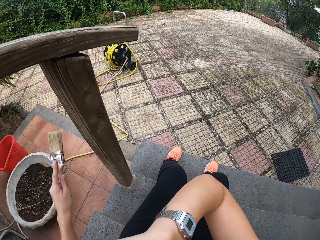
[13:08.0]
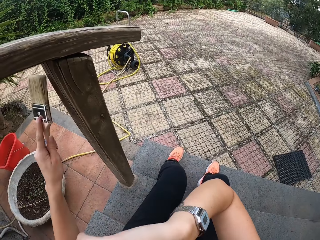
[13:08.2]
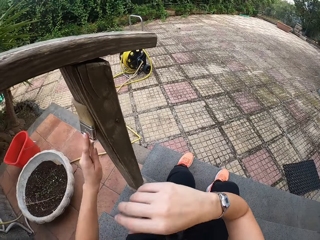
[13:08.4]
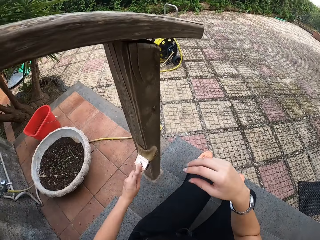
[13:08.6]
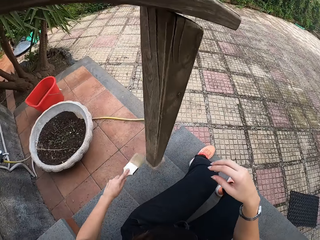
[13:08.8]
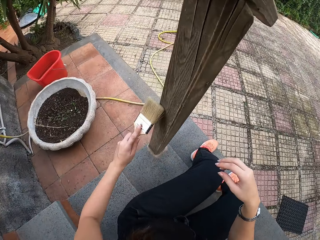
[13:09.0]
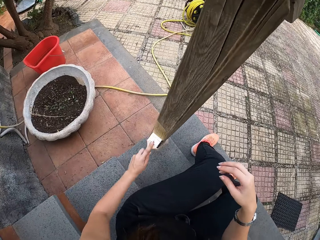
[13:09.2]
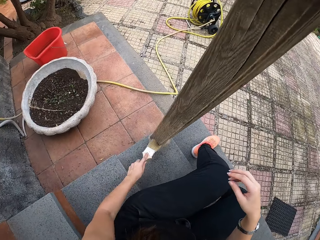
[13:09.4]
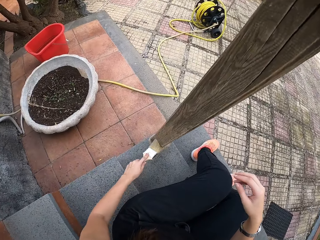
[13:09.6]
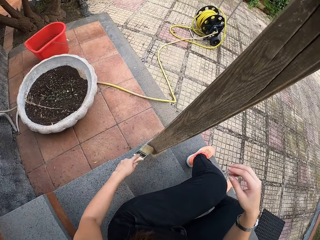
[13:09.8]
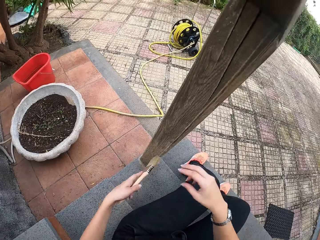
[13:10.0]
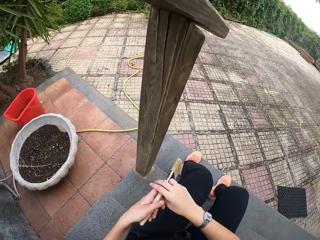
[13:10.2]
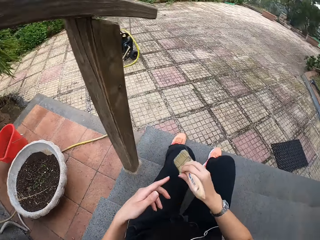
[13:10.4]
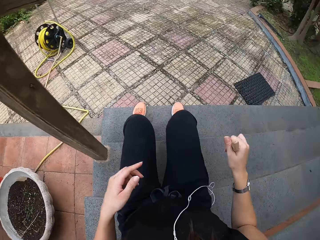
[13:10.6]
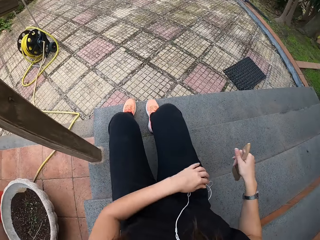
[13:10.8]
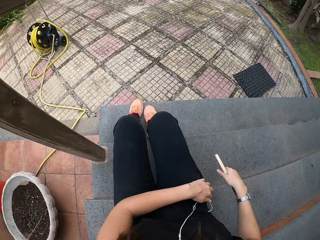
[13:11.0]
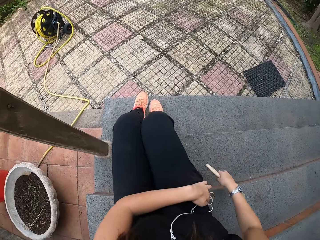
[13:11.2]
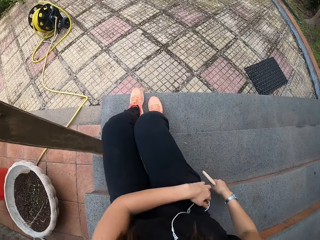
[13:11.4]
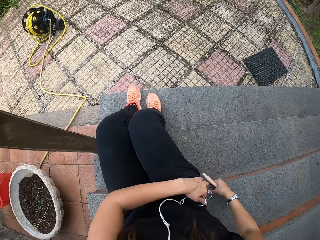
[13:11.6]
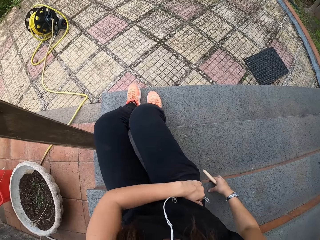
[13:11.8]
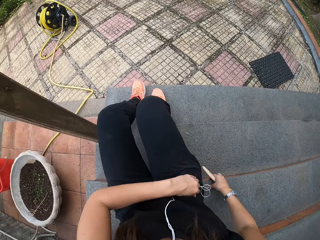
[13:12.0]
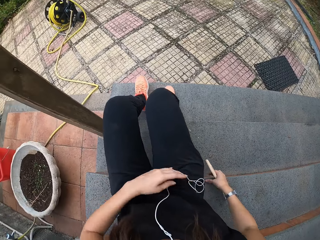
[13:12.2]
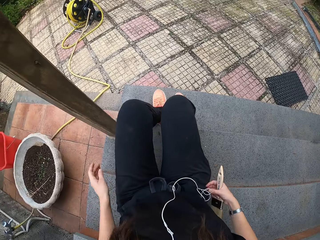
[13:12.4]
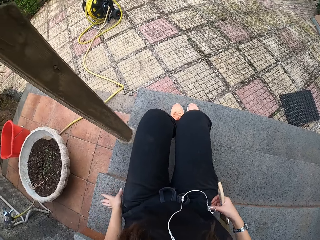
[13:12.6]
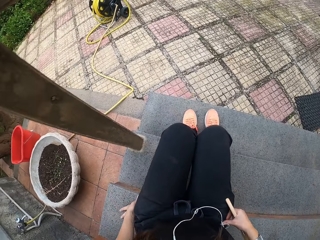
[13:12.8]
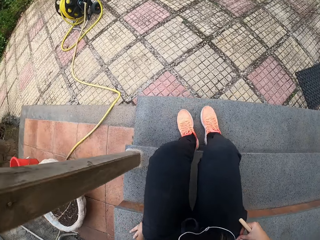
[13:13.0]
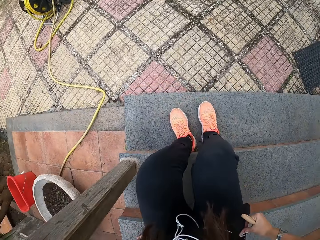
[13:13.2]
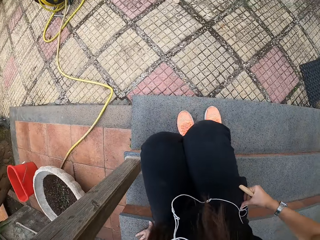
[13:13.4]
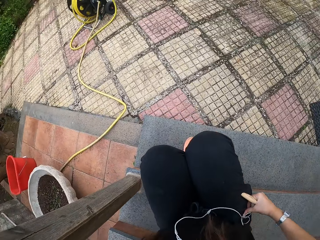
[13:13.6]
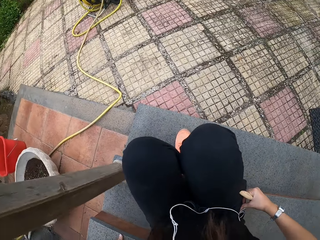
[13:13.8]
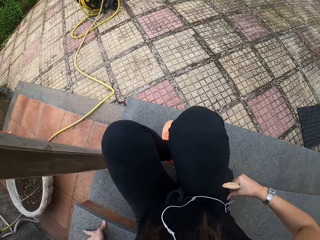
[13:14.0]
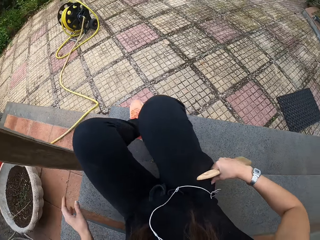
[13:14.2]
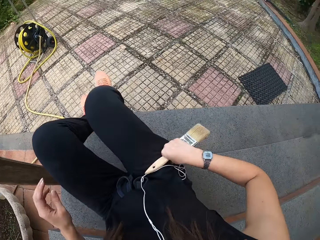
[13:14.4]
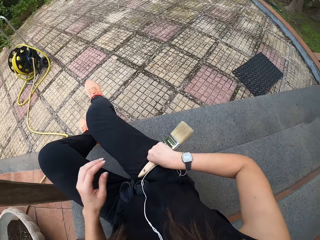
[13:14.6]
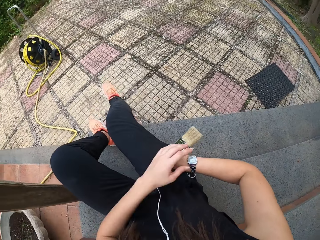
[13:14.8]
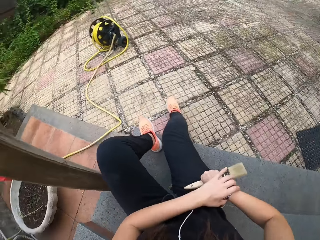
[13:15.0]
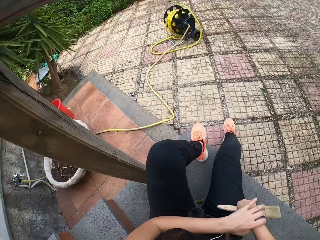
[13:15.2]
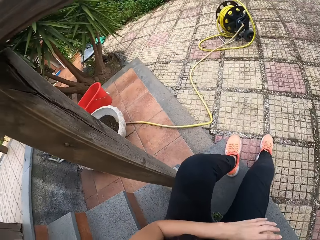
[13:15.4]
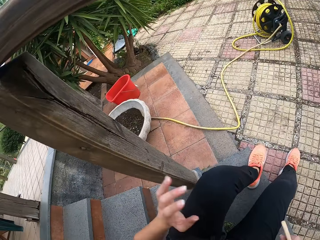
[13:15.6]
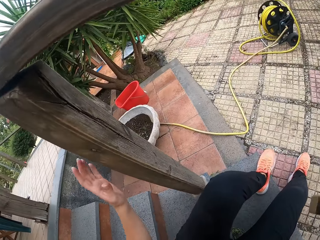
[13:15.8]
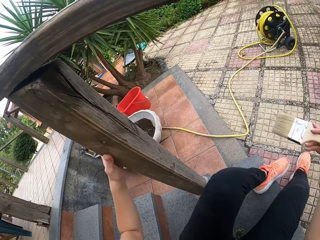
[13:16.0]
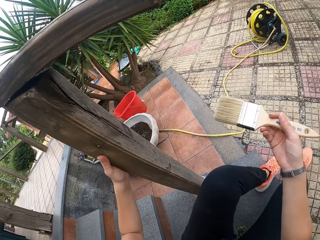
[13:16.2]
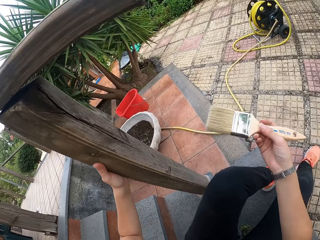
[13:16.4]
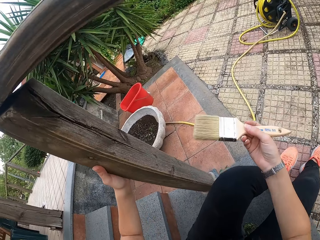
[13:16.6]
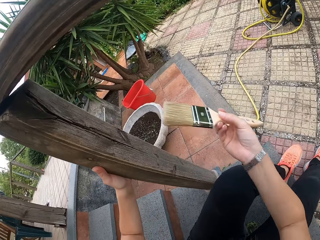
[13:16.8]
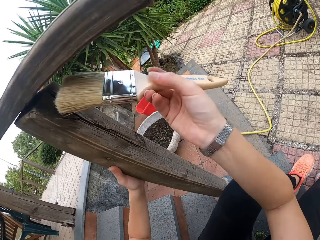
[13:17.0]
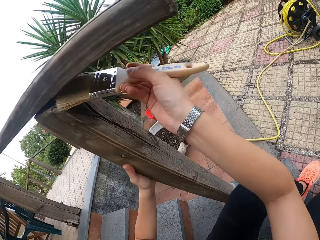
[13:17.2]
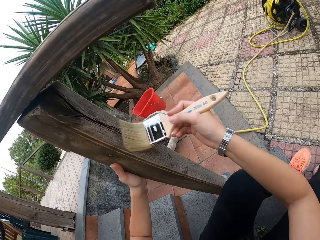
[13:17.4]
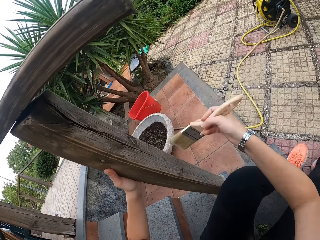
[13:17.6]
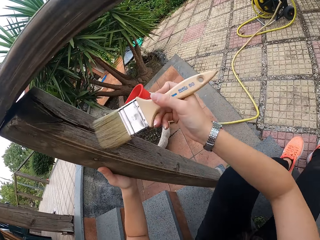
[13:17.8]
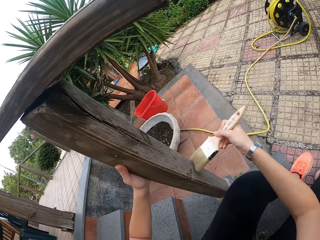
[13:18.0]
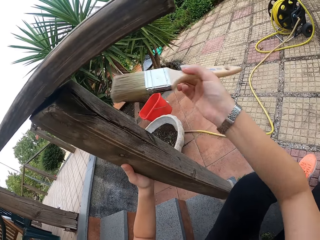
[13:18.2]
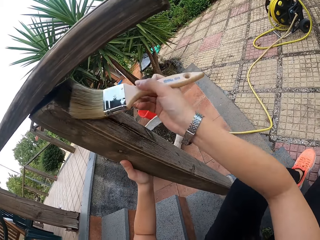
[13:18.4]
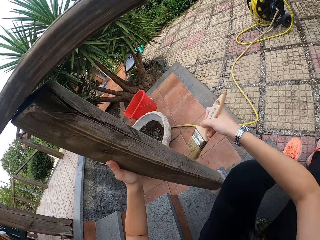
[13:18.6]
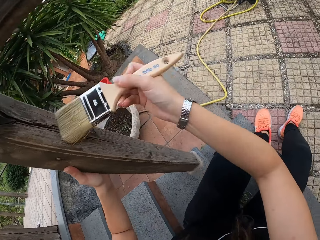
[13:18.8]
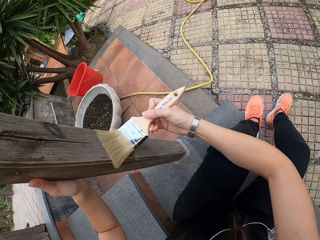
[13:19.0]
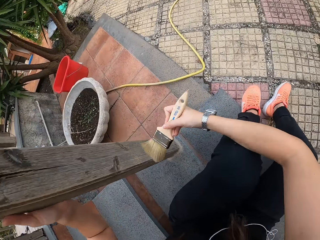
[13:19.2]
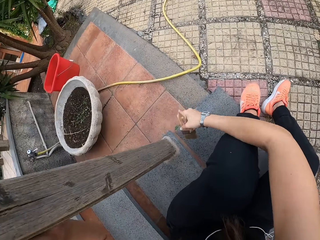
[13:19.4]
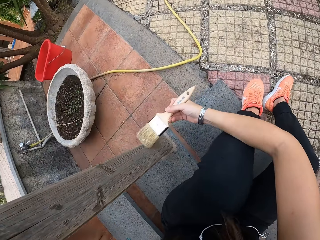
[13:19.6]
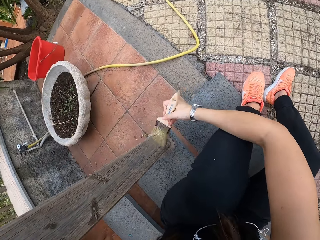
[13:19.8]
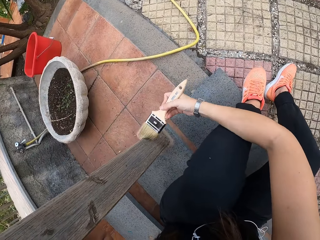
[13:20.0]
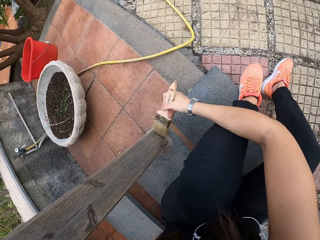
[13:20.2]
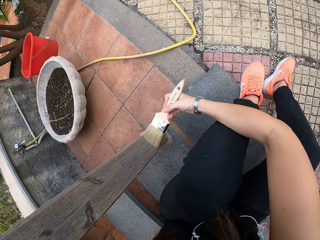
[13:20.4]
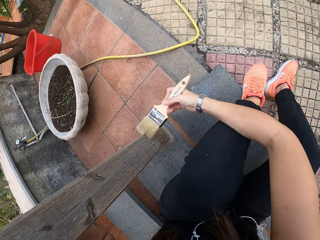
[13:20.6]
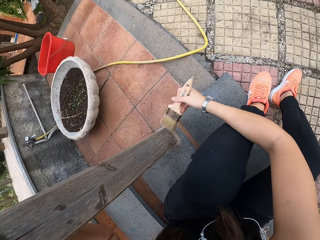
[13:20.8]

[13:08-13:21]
The camera wearer rubs her face with the right hand. She brushes the wood with the paint brush. She lowers the hand. She transfers the paint brush to the right hand. She checks her pocket. She extends down the stairs. She holds the pocket. She touches the watch. She brushes the wood with the paint brush. She holds the post.

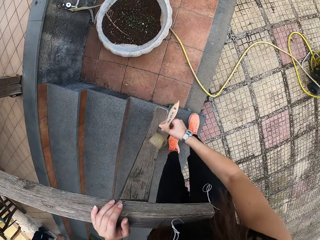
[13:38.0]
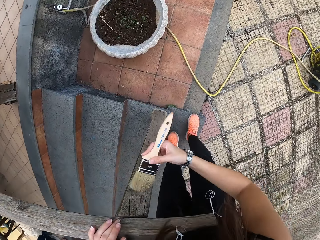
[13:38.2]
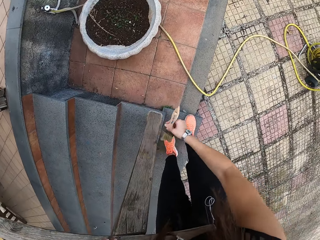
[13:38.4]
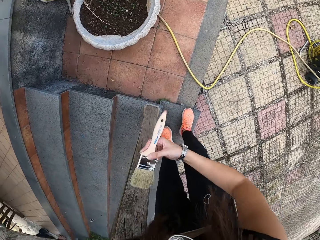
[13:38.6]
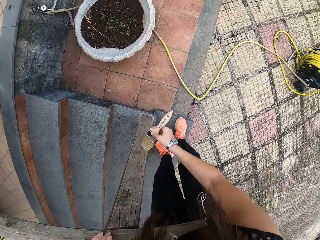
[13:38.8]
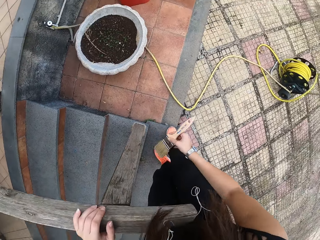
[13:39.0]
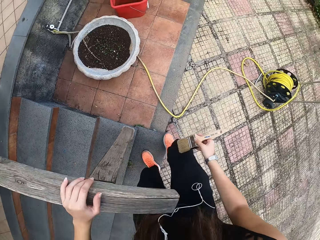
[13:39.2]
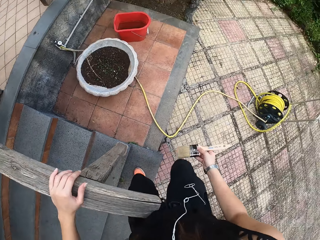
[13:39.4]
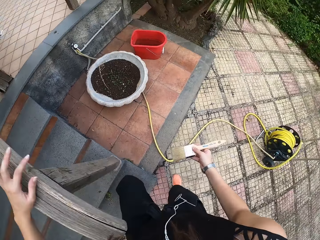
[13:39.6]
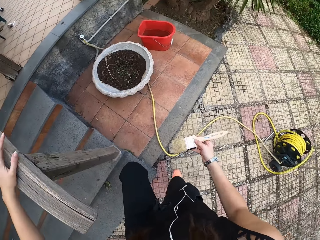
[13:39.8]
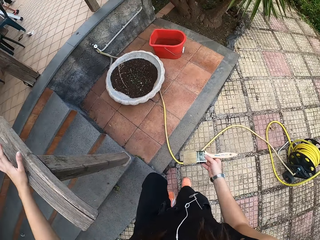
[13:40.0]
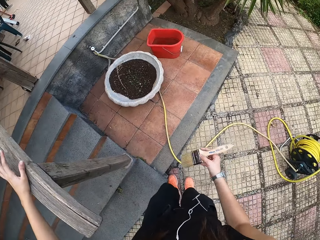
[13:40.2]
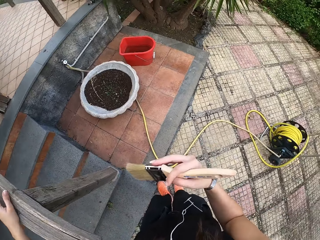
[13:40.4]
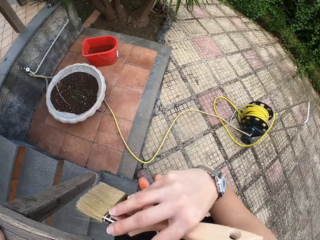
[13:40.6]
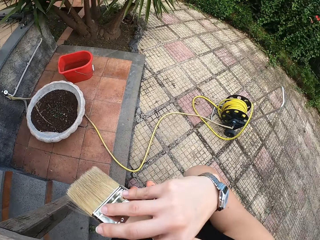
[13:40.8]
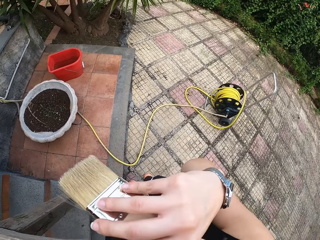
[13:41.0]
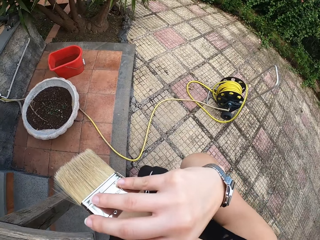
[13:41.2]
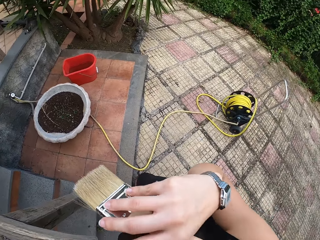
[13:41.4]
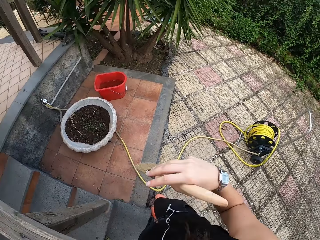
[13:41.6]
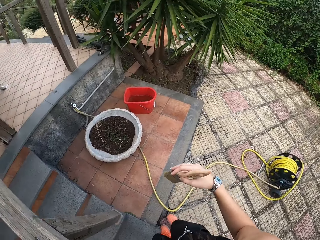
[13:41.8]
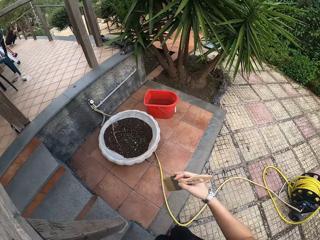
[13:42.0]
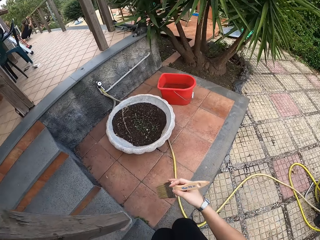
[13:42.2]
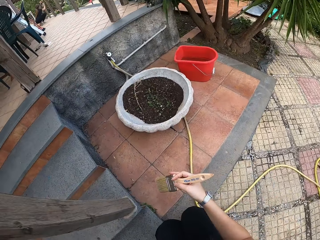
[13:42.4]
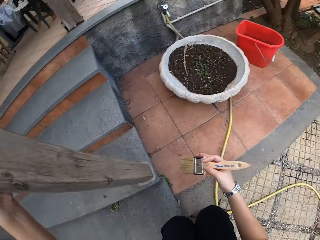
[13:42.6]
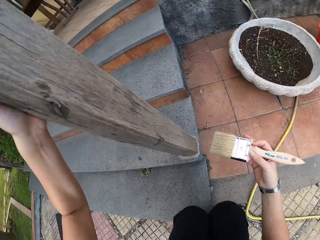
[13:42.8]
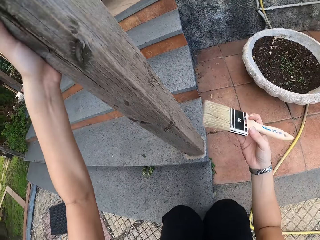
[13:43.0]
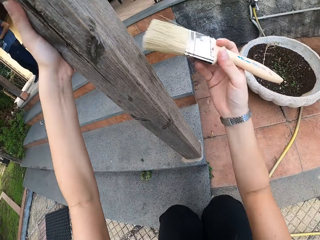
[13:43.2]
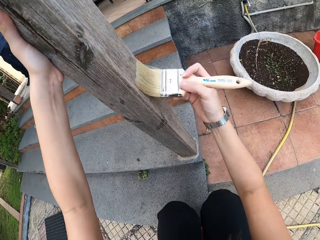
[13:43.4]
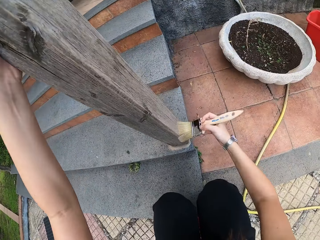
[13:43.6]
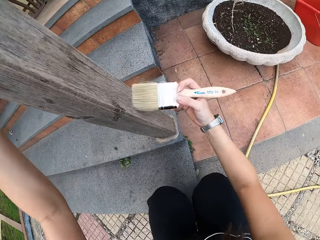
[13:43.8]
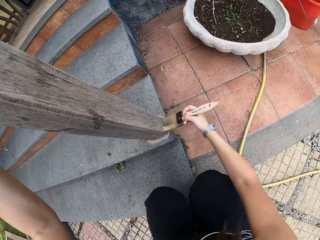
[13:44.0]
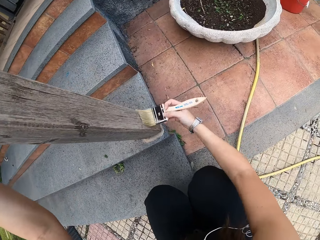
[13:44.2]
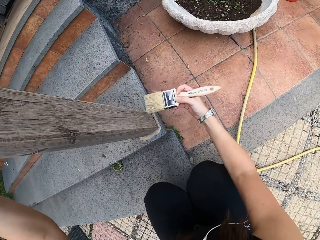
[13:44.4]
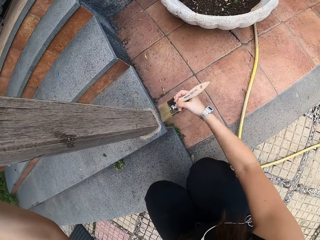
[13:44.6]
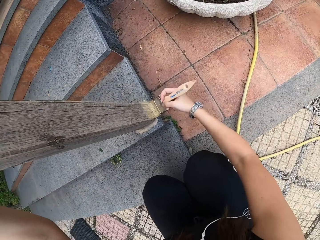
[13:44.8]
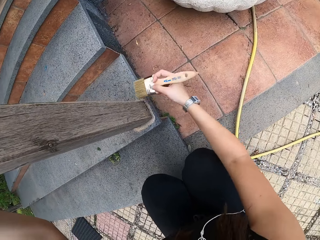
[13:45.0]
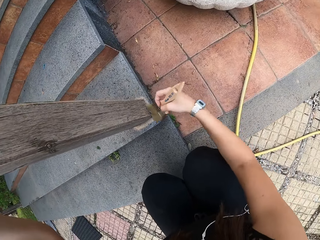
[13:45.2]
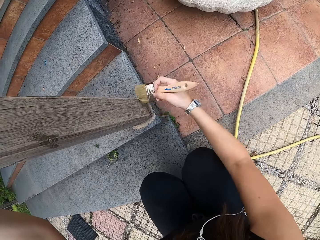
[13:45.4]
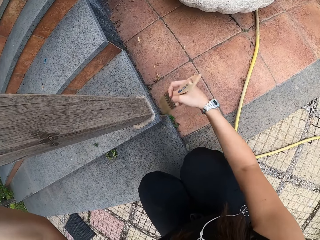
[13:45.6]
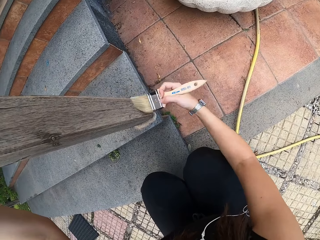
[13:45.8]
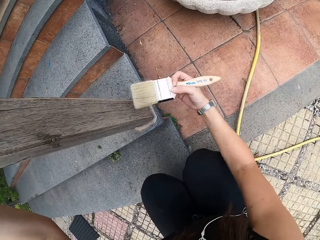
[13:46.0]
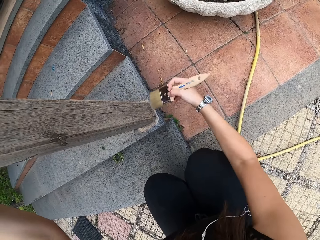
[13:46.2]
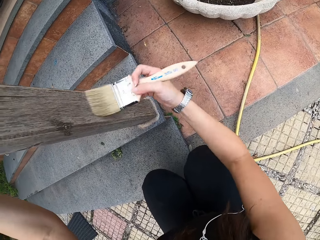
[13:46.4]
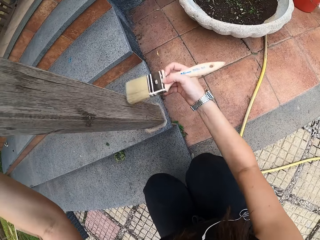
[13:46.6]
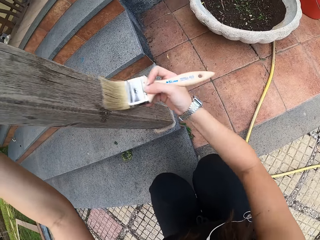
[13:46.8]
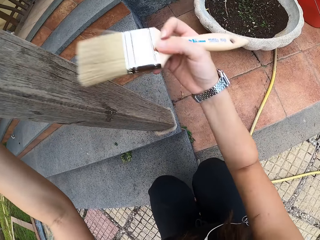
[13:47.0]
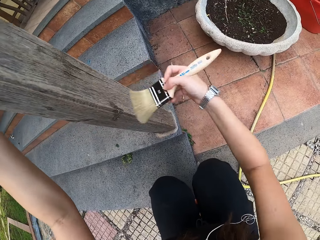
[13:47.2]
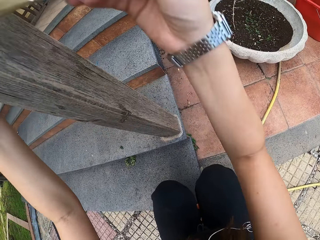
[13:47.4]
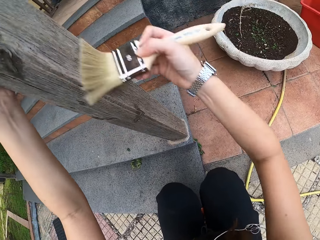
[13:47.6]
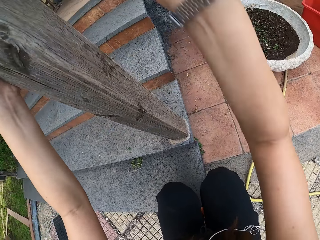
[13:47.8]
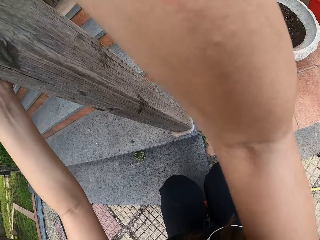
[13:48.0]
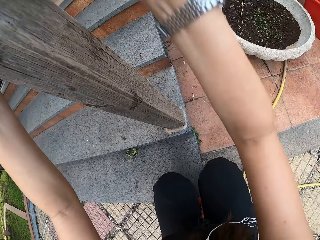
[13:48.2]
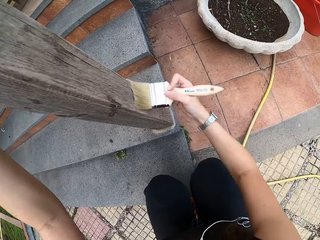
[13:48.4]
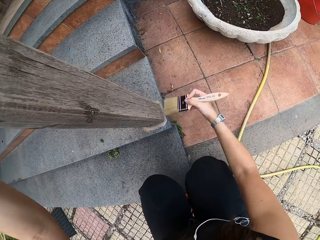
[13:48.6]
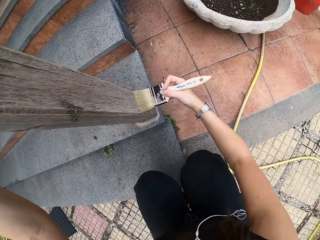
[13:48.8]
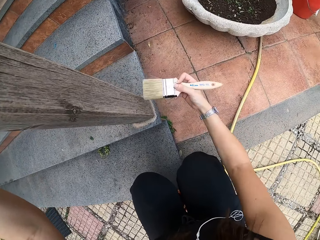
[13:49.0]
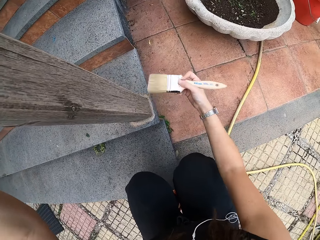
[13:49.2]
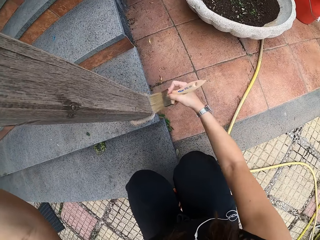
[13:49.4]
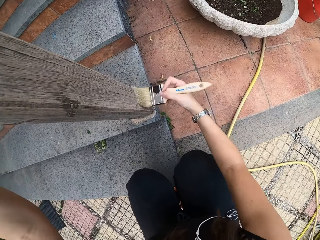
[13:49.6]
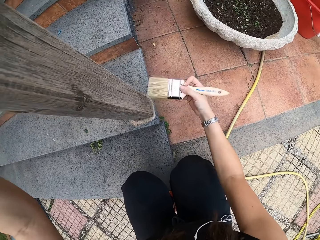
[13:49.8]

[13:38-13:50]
The camera wearer brushes. She steps down the stairs. She scratches her eye with the right hand. She lowers the hand. She squats. She brushes the wood with the paint brush.
